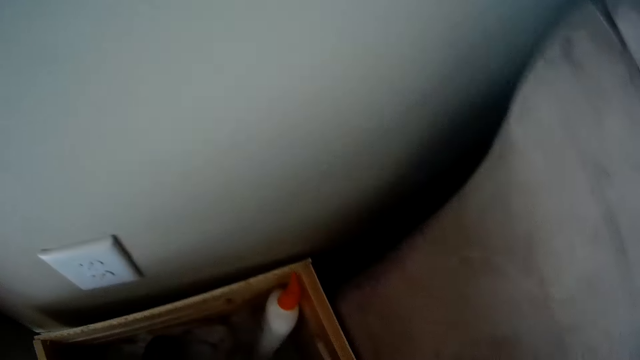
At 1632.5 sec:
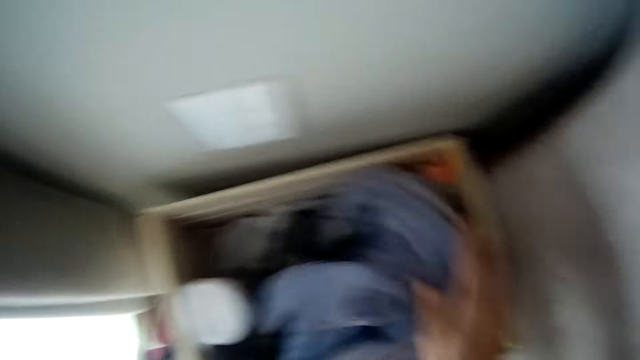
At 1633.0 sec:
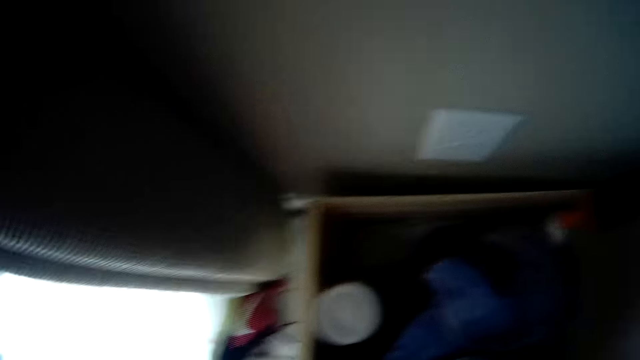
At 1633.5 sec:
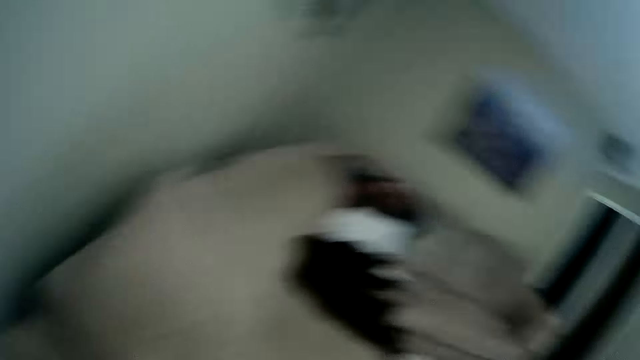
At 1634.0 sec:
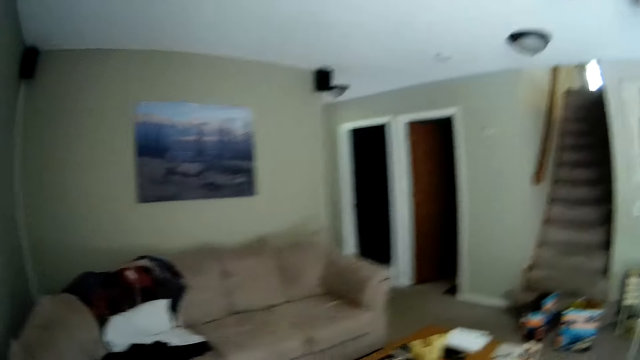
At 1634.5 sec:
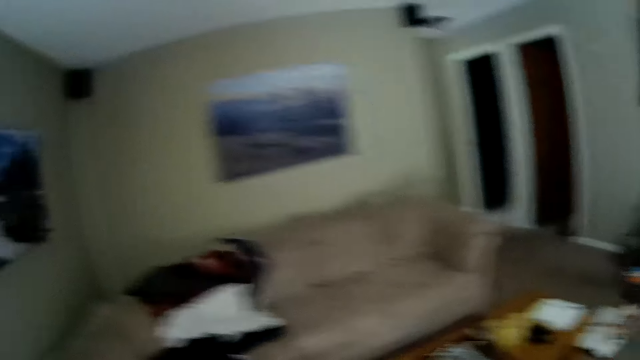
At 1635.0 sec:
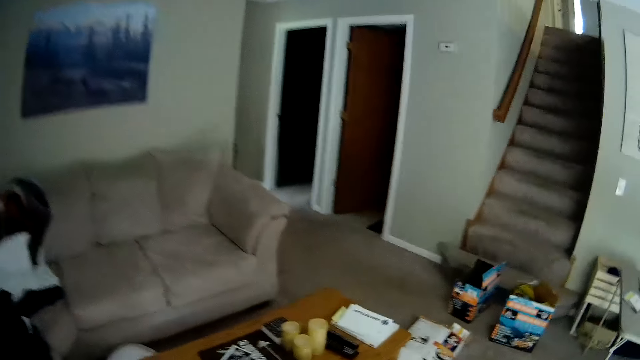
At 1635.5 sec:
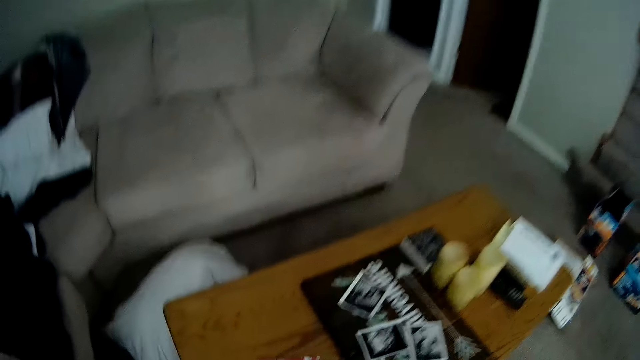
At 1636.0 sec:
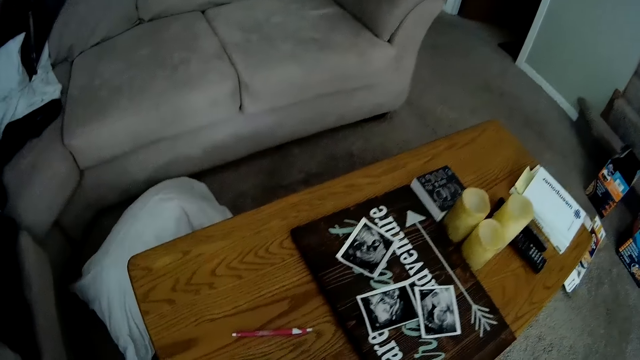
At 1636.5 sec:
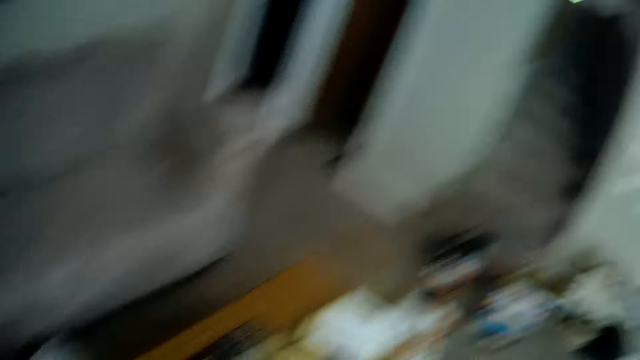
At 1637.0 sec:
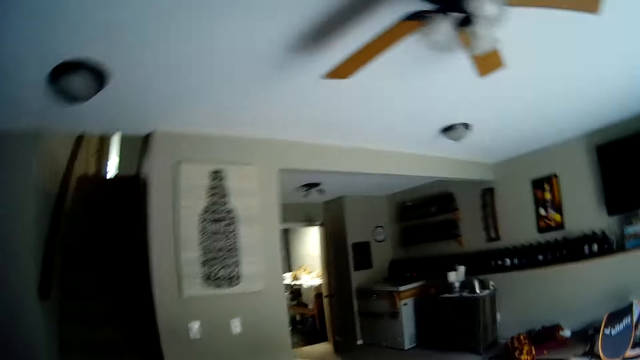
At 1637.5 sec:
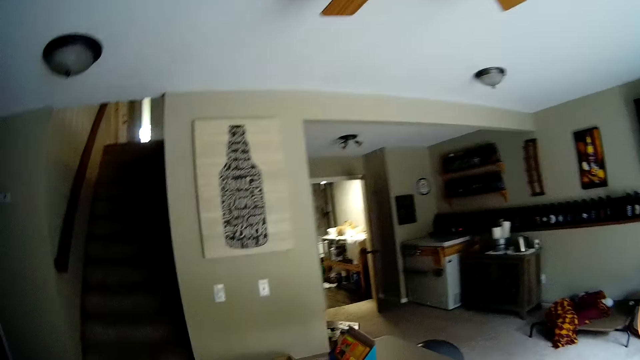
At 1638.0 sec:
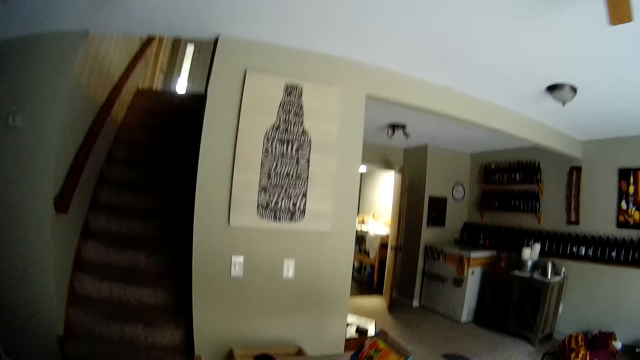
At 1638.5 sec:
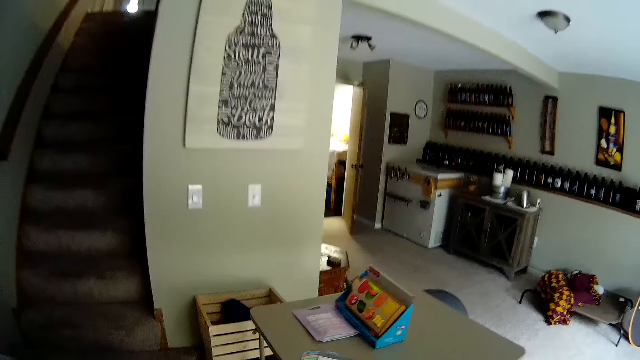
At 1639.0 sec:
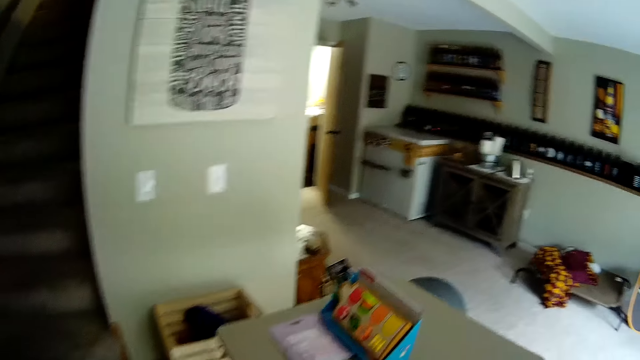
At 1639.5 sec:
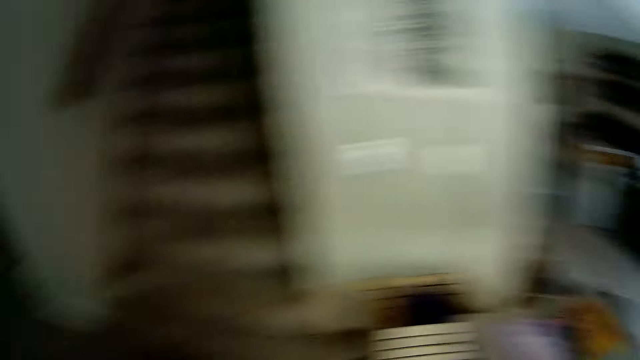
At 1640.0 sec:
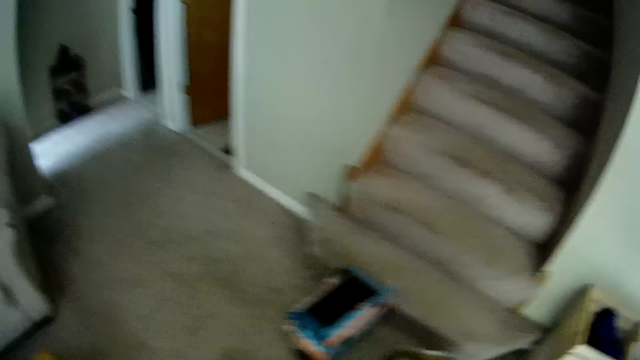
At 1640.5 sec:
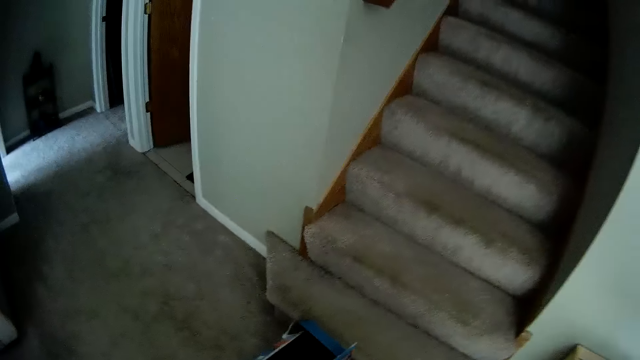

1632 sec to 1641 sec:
The camera wearer walks around the room.

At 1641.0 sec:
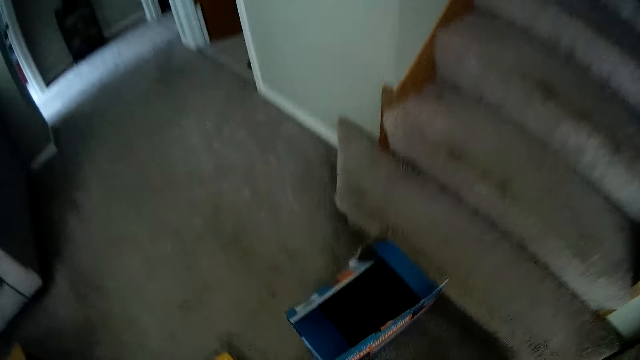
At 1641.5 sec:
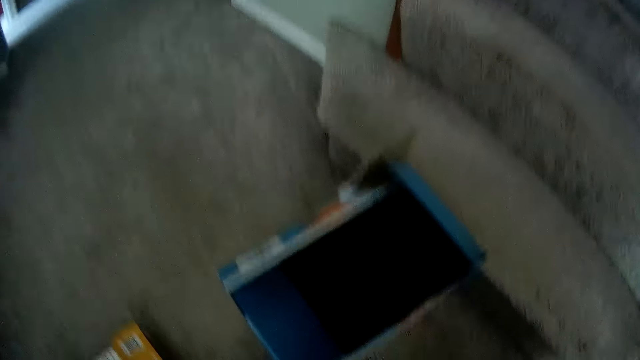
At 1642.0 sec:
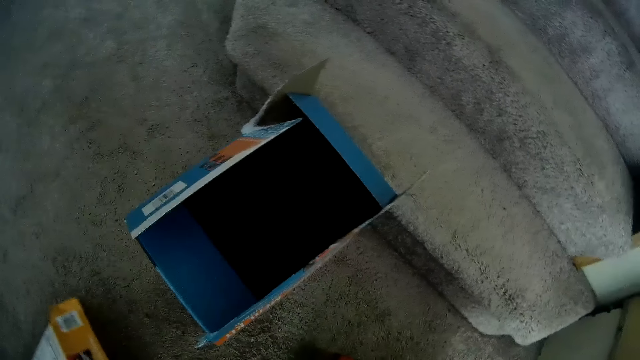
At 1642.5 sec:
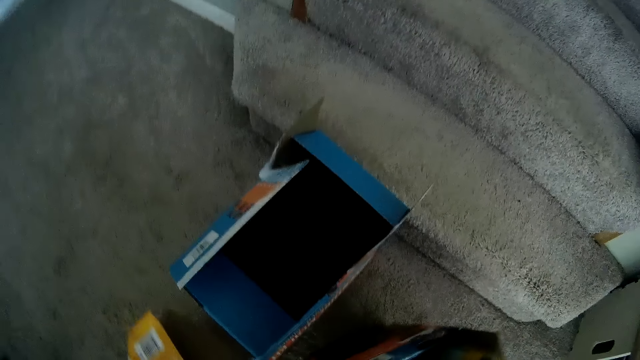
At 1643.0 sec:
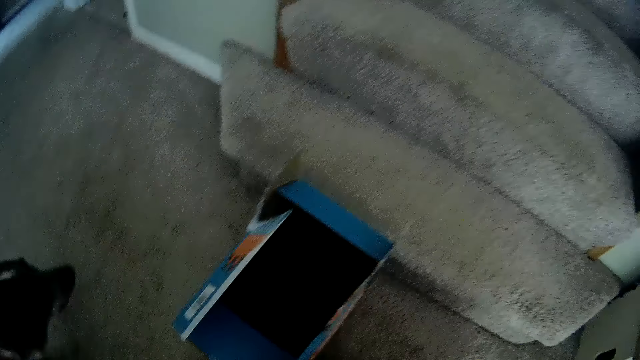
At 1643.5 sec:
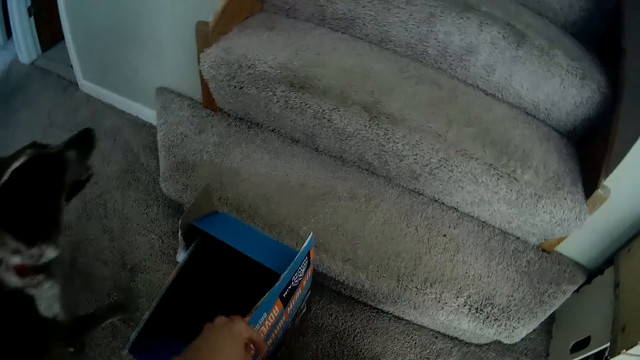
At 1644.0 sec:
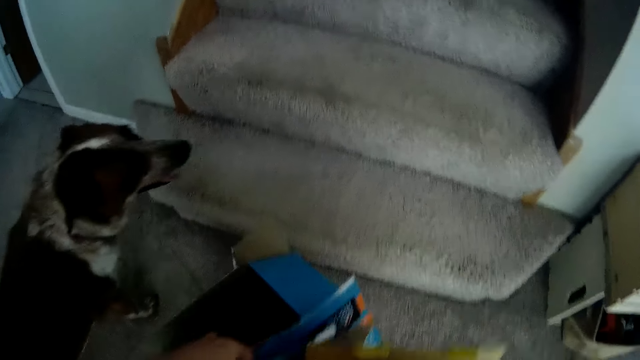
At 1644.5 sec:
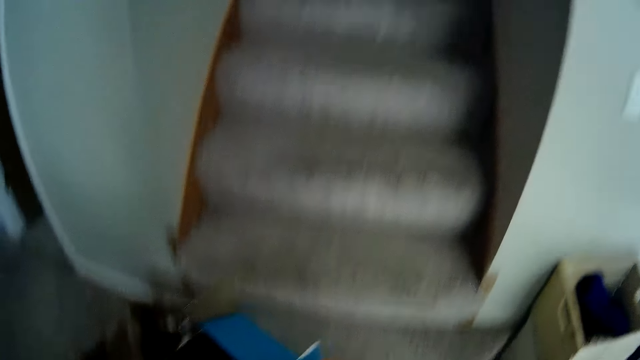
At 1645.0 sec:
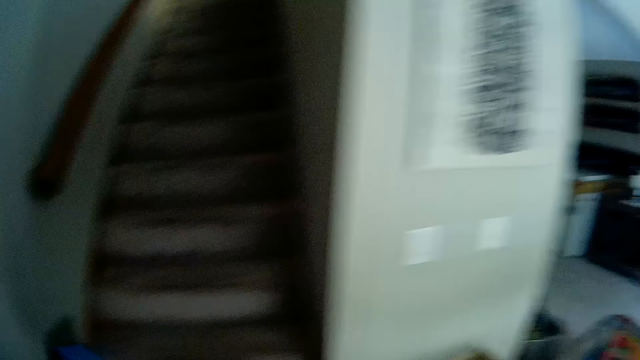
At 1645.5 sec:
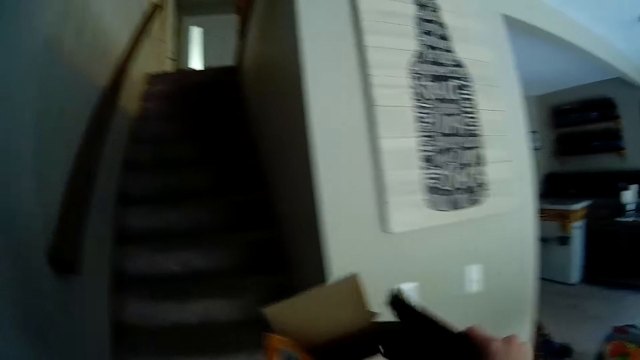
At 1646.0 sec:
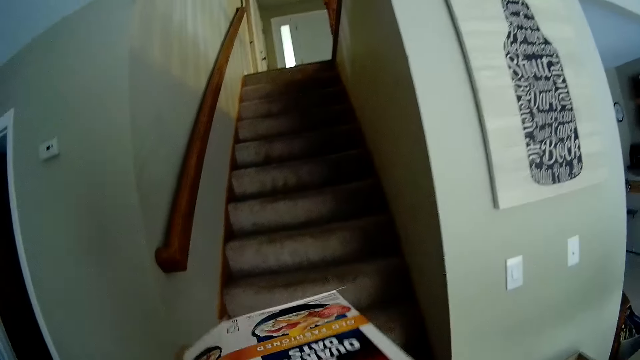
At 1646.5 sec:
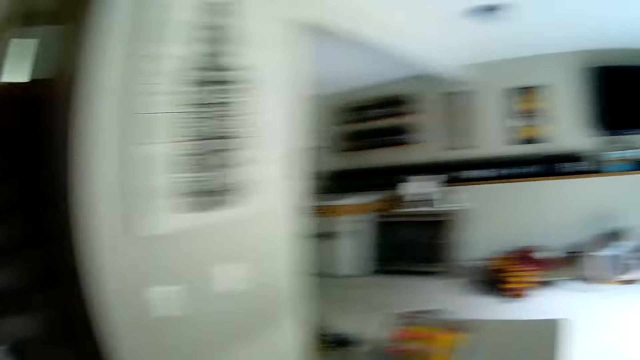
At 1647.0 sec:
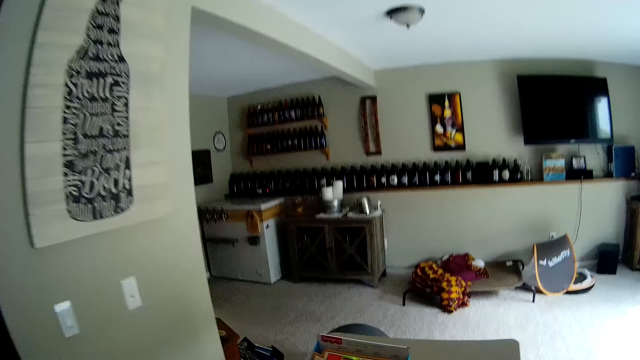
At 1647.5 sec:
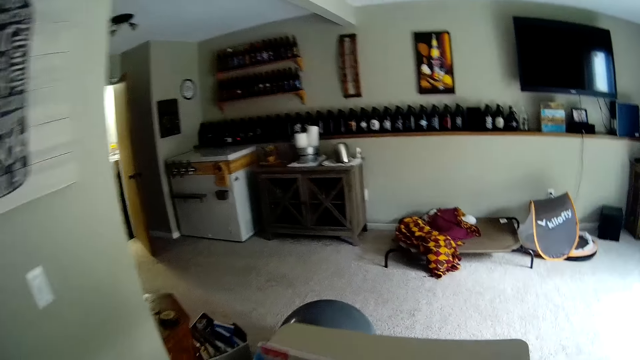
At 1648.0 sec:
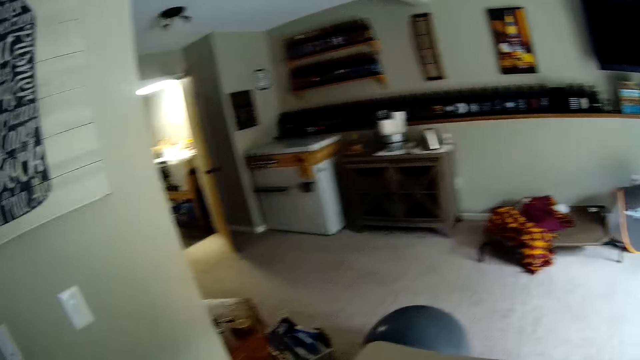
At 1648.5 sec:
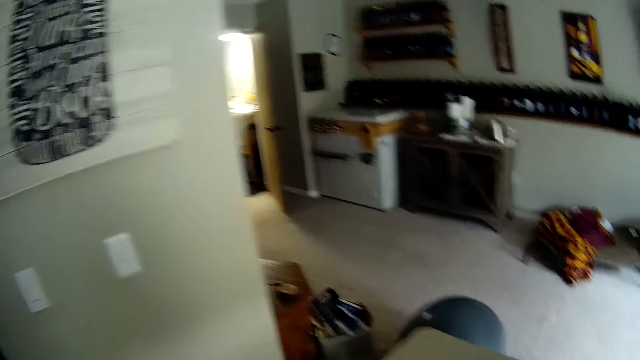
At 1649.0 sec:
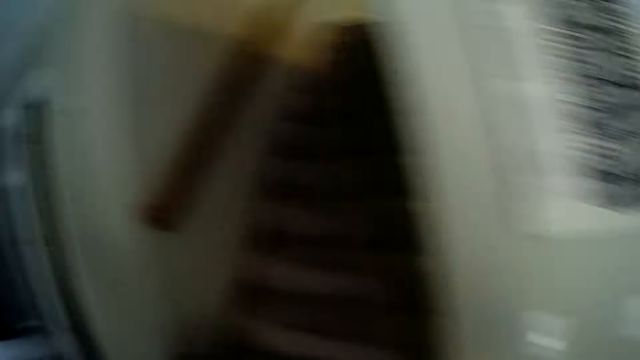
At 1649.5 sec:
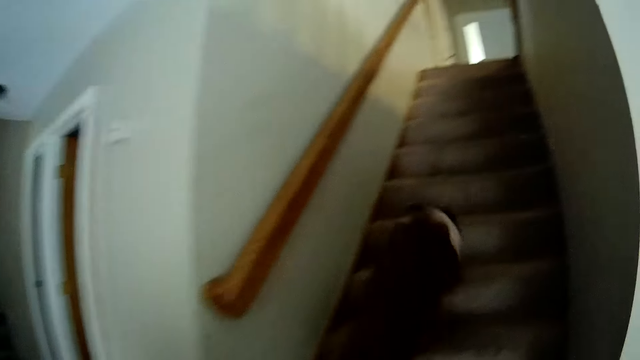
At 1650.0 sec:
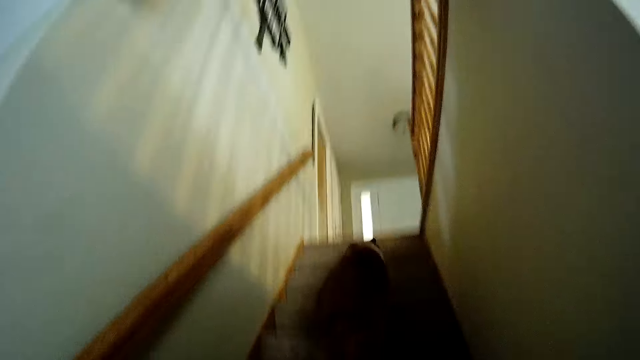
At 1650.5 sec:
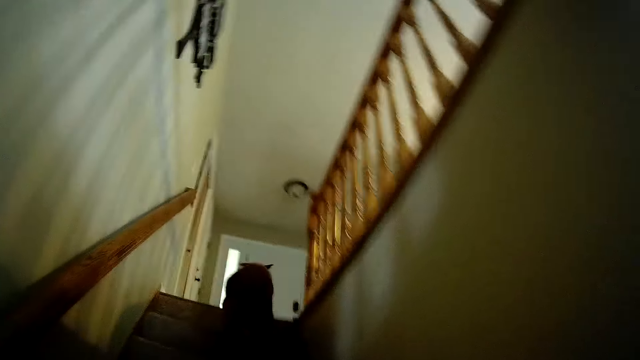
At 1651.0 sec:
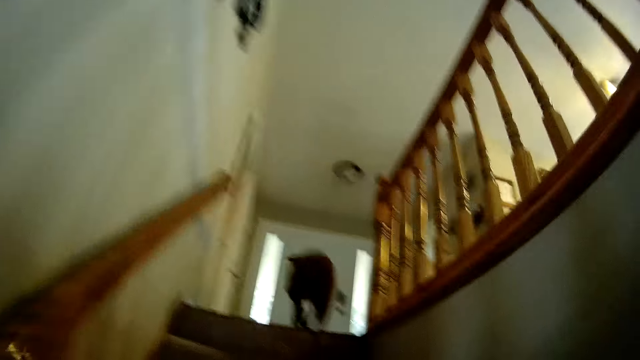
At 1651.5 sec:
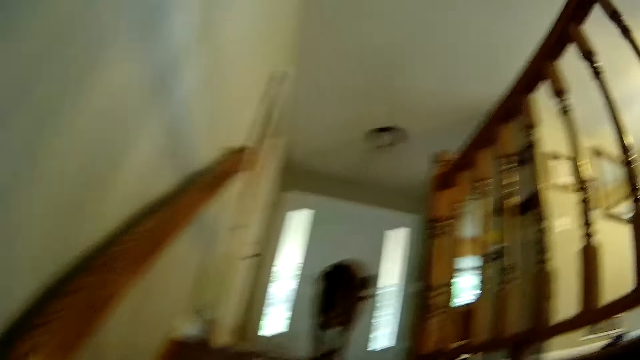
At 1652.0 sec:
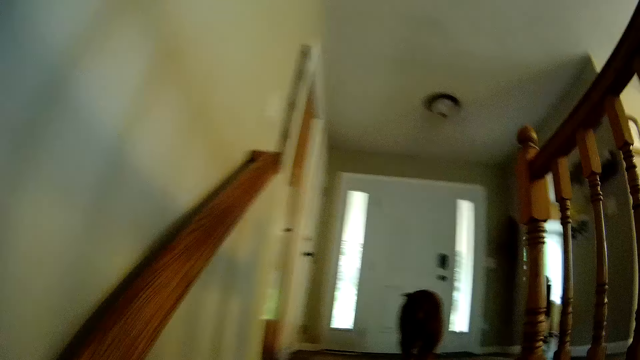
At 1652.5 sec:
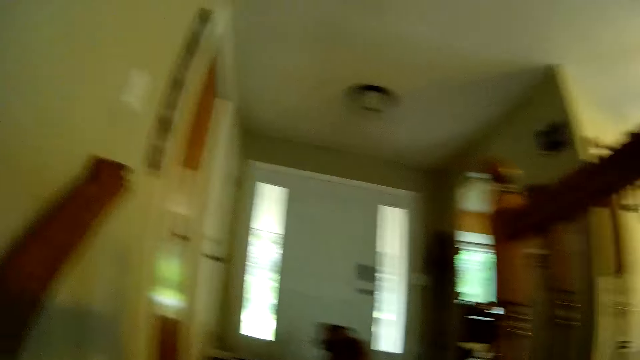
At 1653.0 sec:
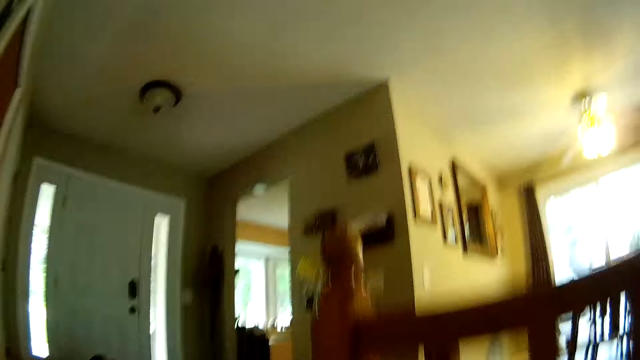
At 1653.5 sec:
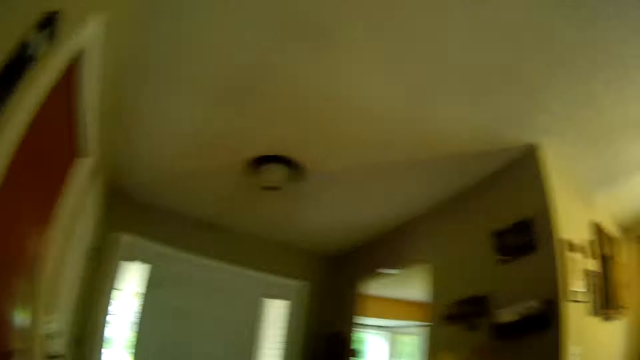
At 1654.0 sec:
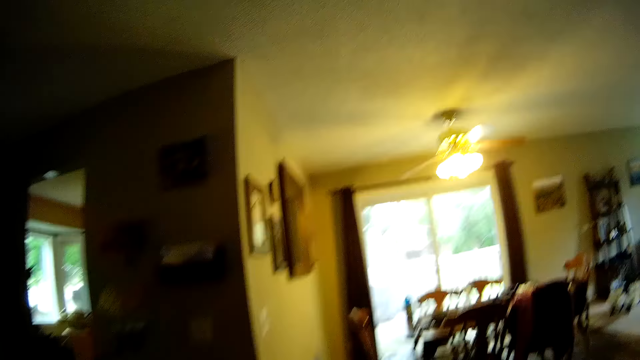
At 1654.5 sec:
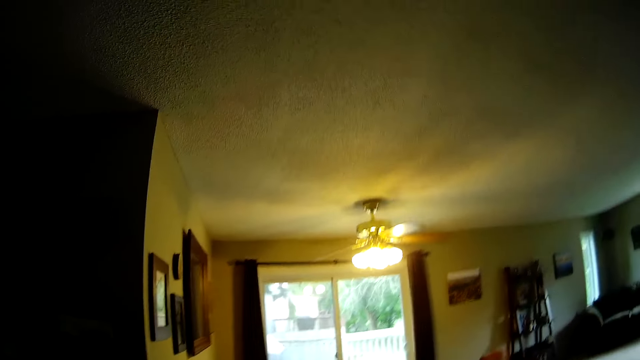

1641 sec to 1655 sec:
The camera wearer picks up a carton from the ground with her left hand. She looks around the room. A dog climbs the stairs. The camera wearer climbs the stairs with the carton in both her hands.
